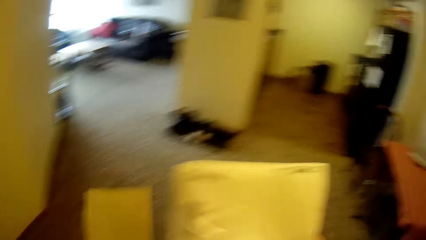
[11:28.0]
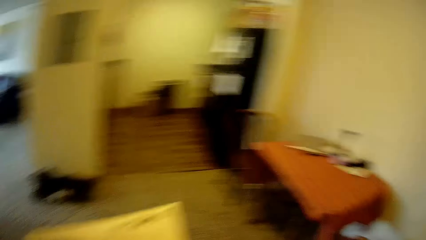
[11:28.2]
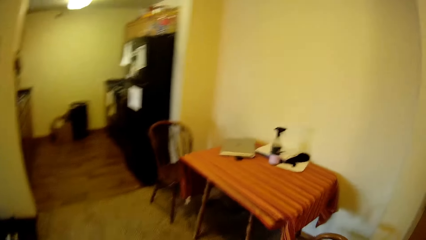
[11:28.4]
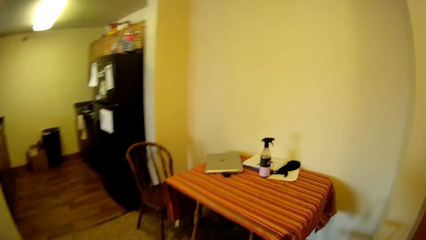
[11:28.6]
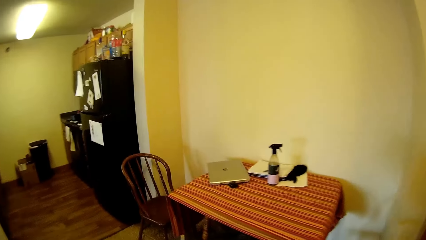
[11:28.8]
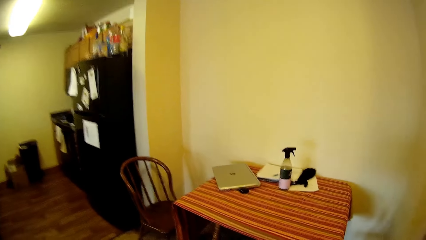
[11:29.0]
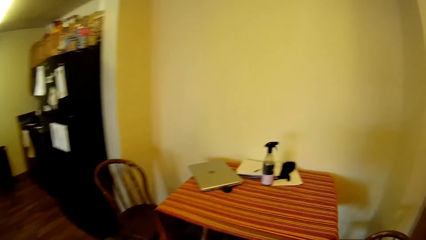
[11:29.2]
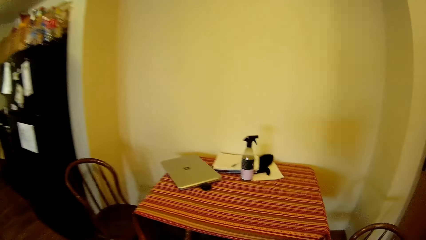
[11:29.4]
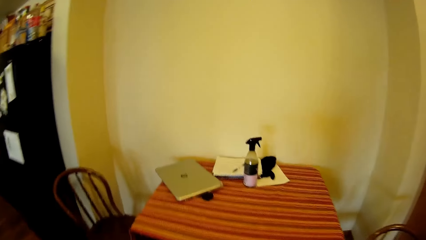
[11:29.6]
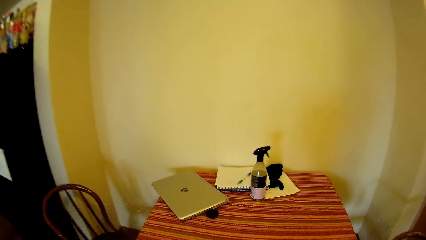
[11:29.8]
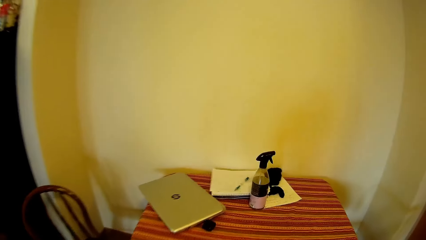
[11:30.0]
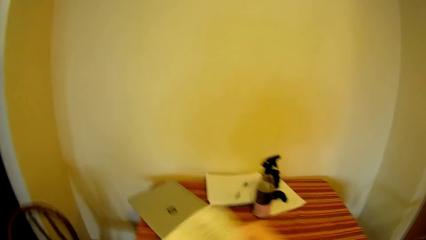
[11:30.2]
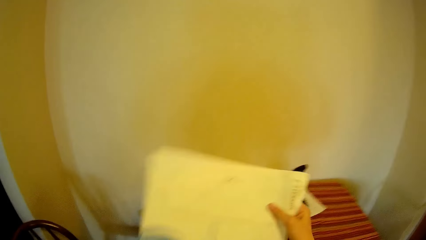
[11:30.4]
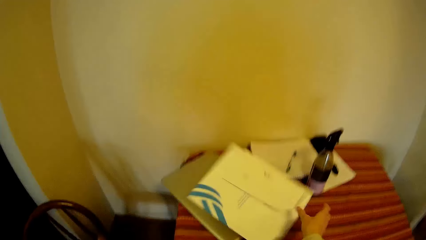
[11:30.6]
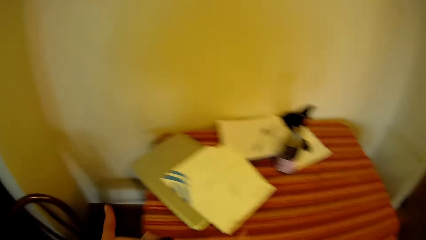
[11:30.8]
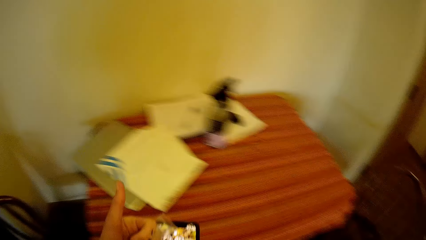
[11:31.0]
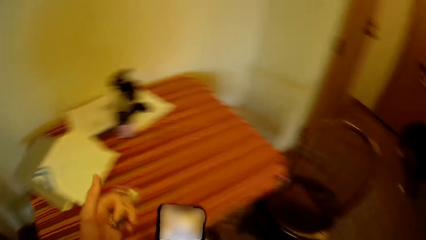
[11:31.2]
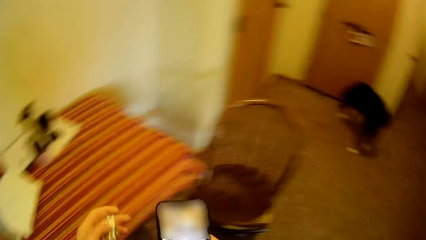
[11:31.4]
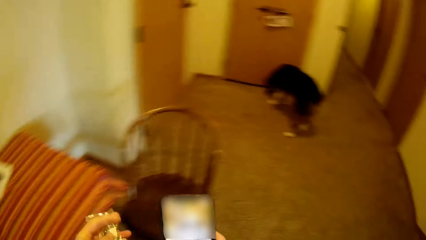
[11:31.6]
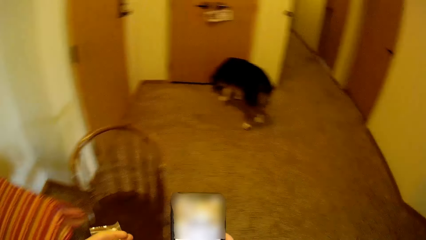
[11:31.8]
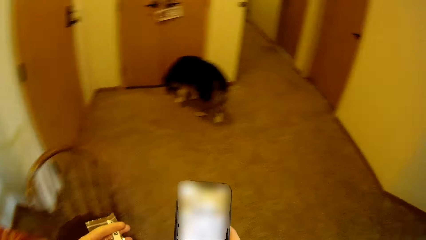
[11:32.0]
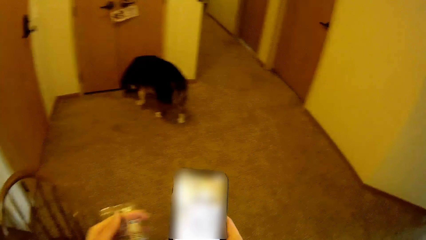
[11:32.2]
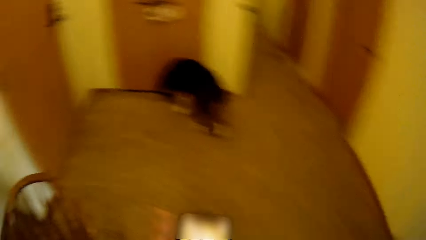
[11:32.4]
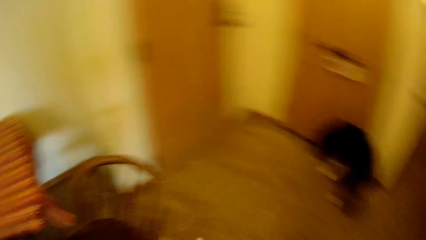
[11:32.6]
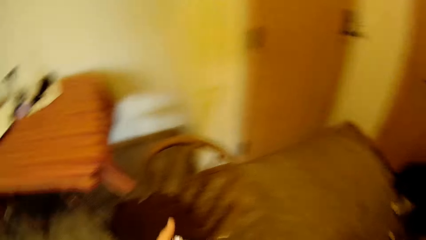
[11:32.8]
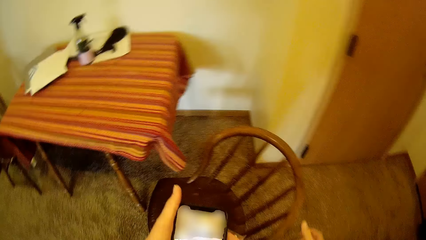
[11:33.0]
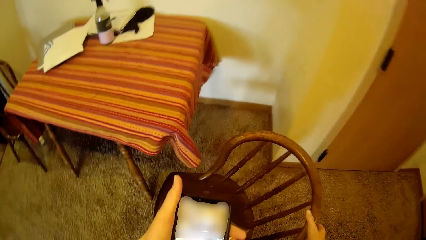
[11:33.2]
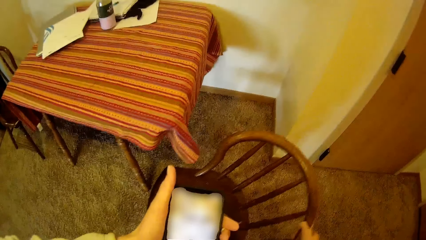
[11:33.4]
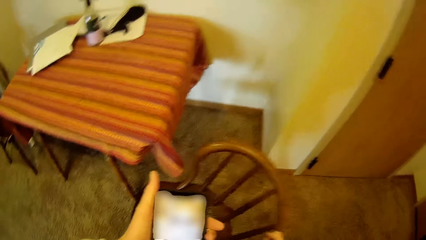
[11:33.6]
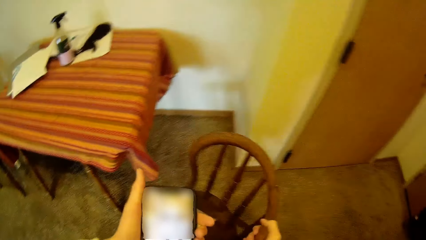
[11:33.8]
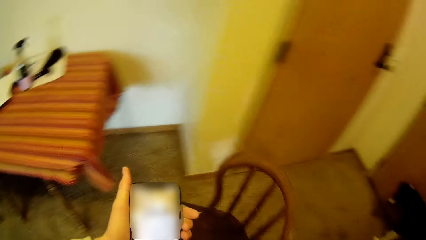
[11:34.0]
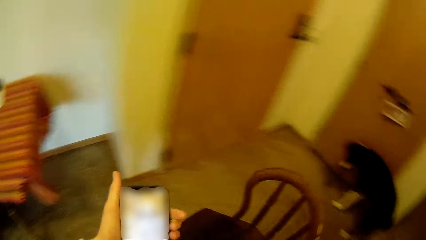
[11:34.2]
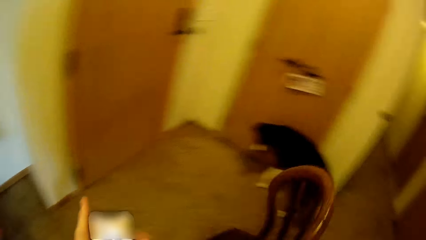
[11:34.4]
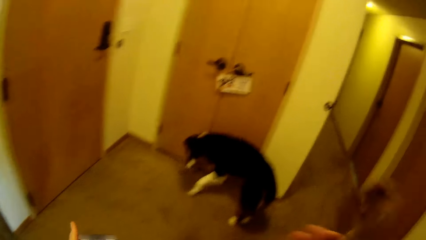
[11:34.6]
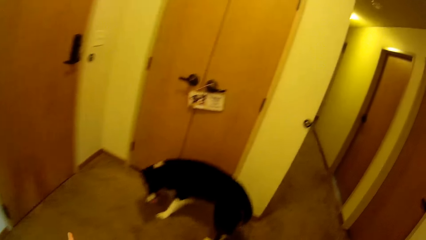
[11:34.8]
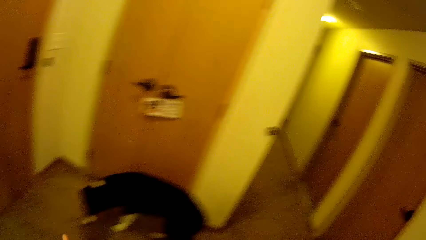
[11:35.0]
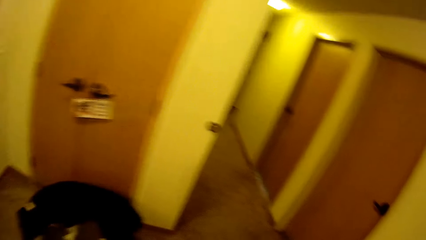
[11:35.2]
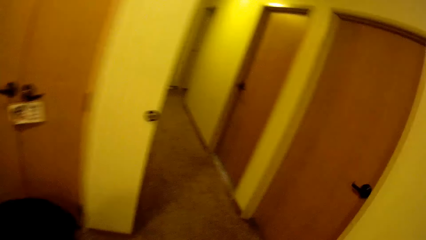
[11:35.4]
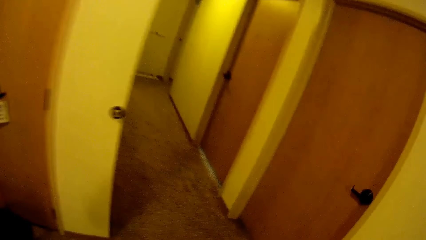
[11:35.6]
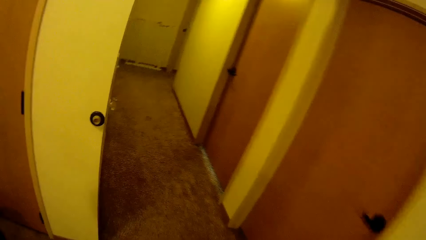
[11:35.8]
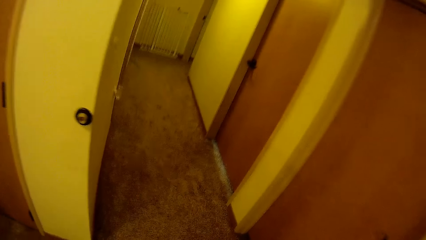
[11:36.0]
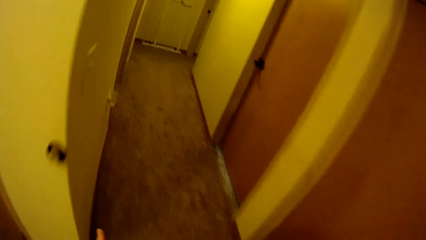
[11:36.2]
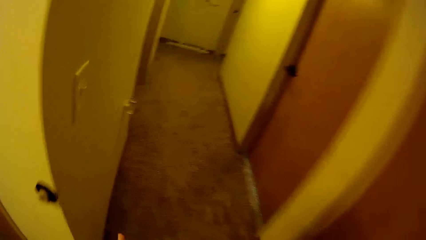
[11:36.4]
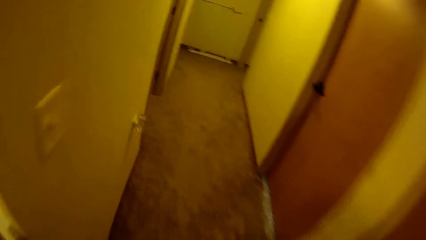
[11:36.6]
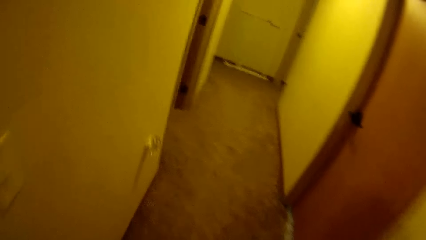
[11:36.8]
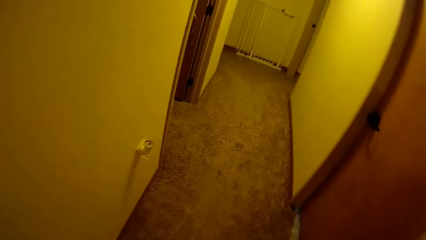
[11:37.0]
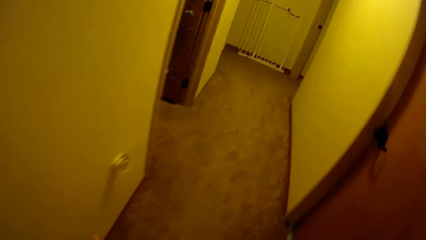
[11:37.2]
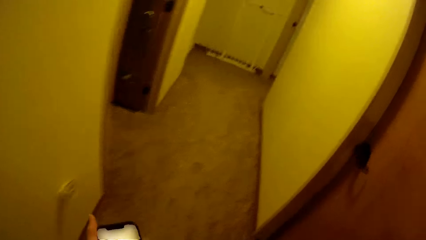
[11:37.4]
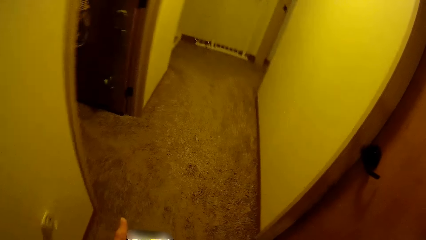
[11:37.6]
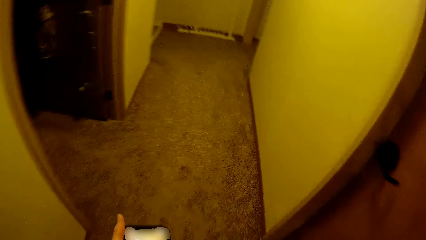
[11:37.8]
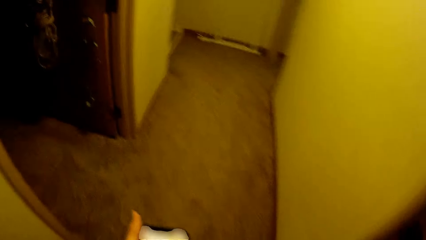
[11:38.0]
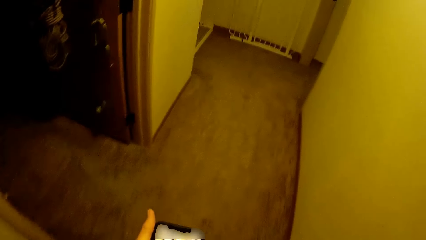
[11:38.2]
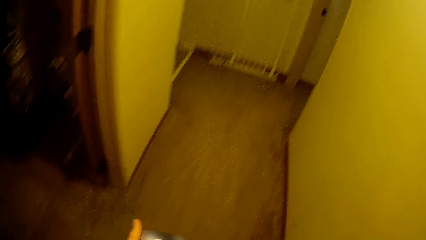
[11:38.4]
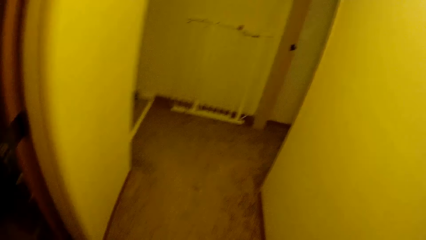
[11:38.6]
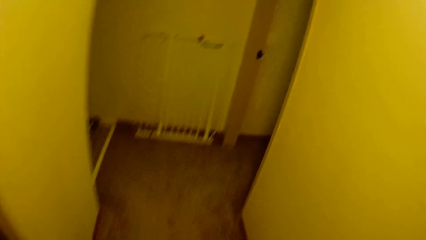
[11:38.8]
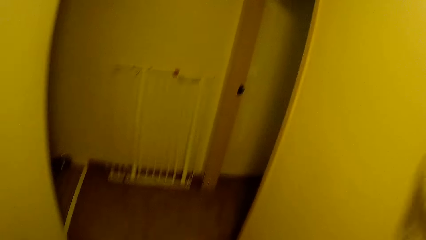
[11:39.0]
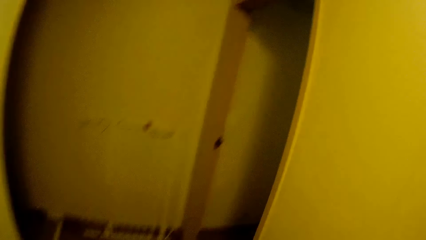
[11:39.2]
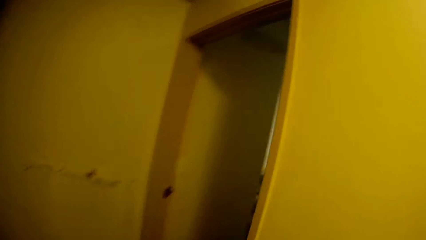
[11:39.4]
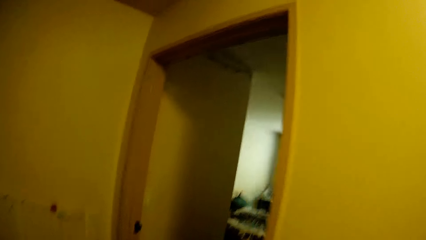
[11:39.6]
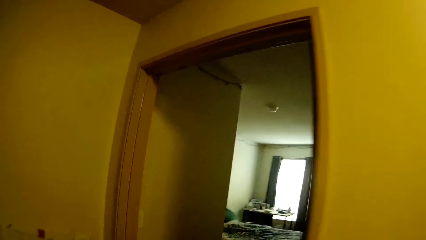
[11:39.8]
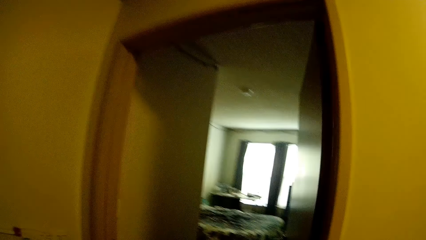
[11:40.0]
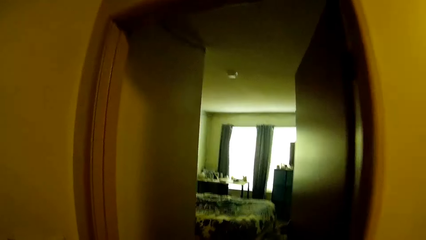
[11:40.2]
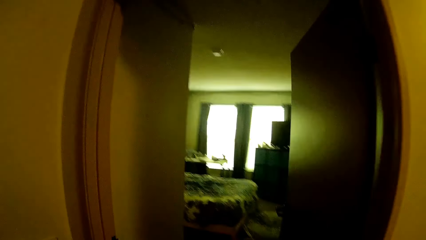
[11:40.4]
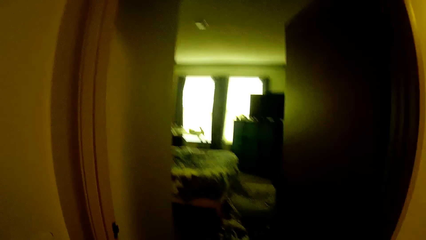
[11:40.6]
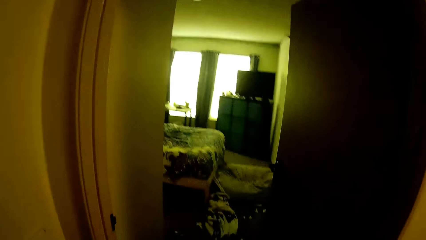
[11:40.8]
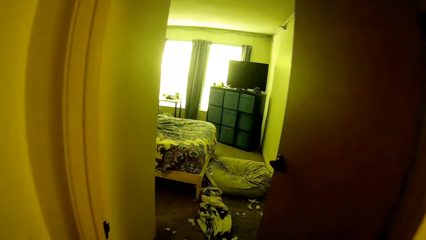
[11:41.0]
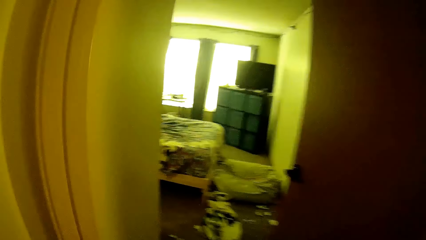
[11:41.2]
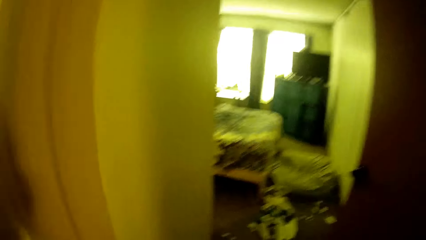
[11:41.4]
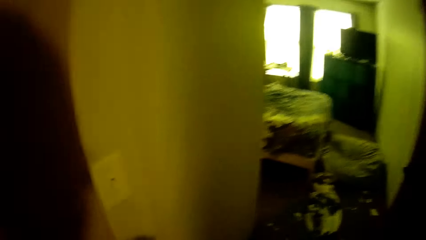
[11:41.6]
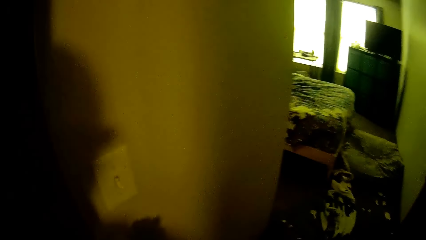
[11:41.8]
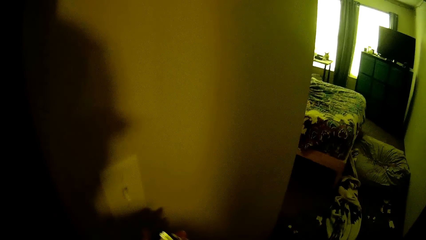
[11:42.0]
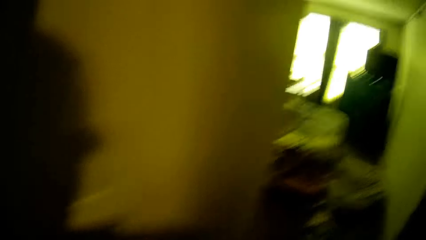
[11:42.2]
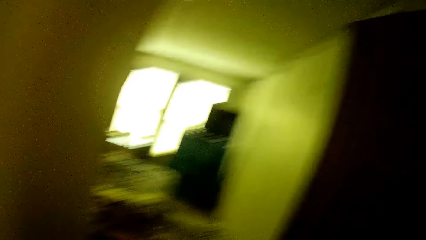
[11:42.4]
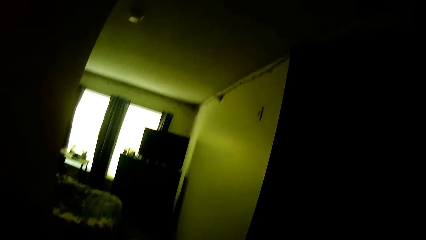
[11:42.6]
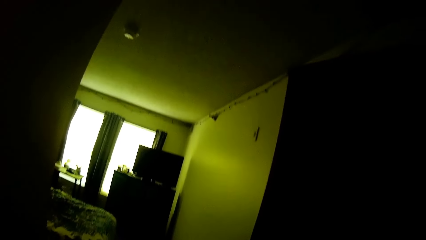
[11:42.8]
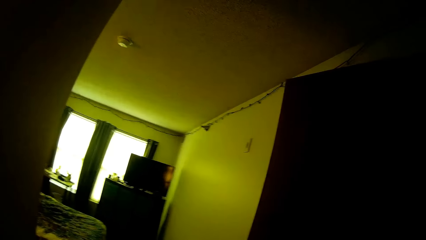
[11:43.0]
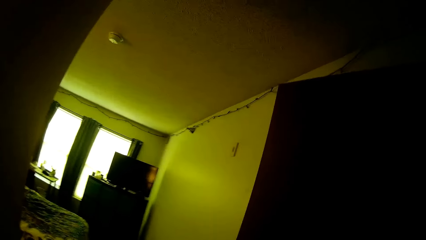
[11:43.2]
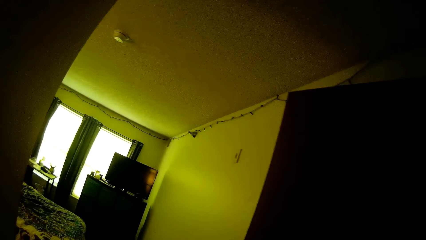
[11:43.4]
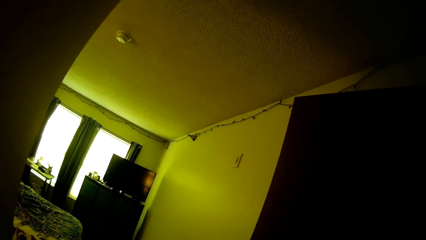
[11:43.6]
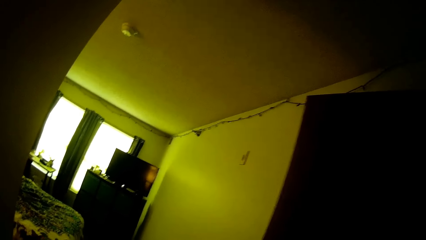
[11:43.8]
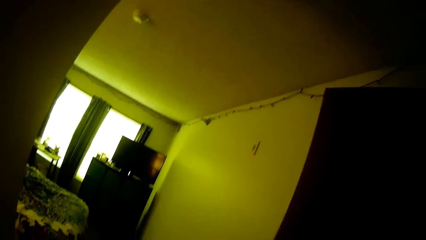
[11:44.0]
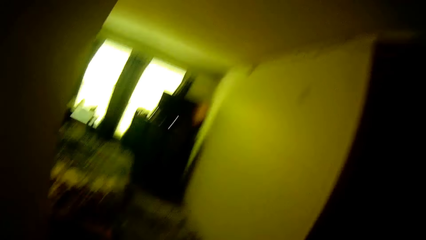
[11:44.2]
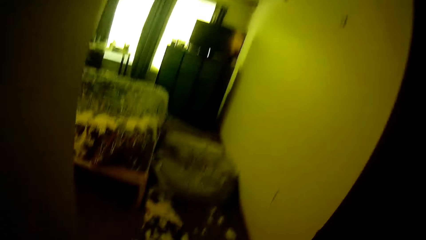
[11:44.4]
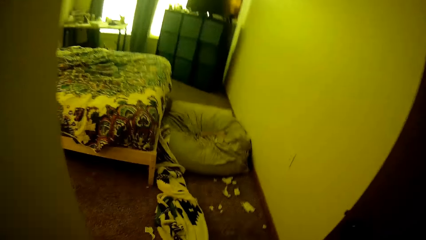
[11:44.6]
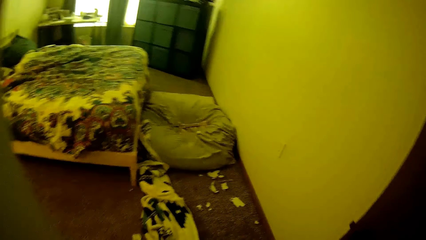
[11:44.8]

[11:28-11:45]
A man walks into a room. The camera wearer holds paper with the other hand. She walks towards the table. She drops the papers on the dining table with her right hand. She holds a phone with the other hand. She operates the phone with her hands. She walks to the other side. She holds a chair. She carries the chair with her right hand. She walks towards a room.
